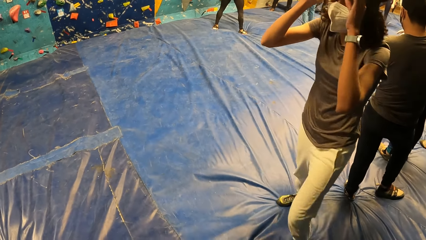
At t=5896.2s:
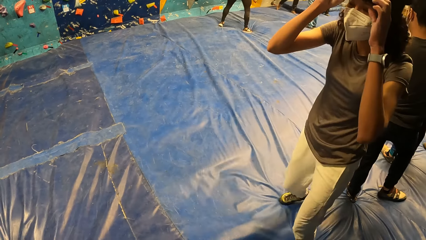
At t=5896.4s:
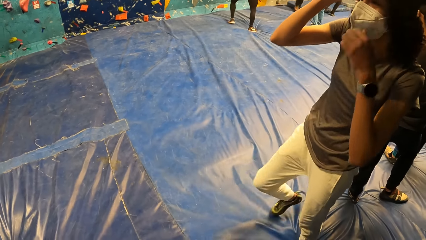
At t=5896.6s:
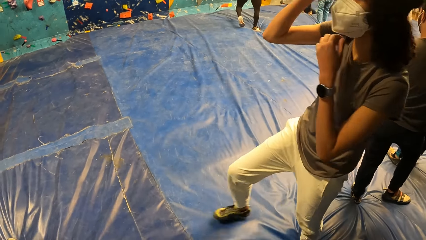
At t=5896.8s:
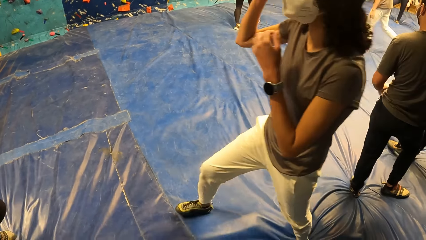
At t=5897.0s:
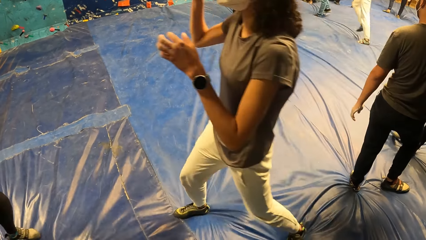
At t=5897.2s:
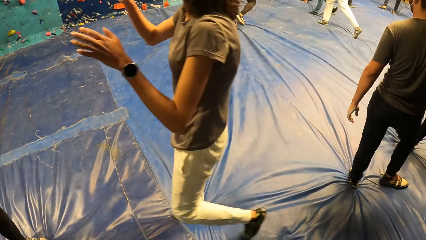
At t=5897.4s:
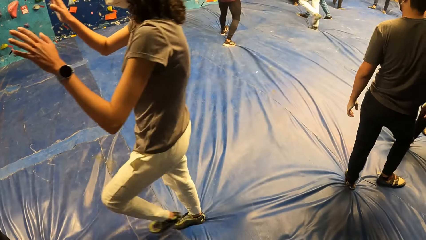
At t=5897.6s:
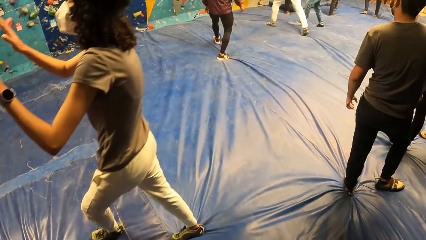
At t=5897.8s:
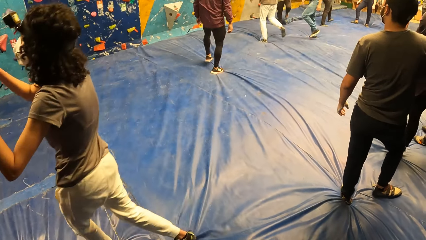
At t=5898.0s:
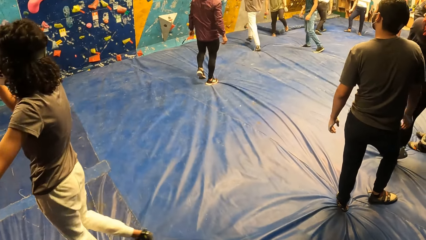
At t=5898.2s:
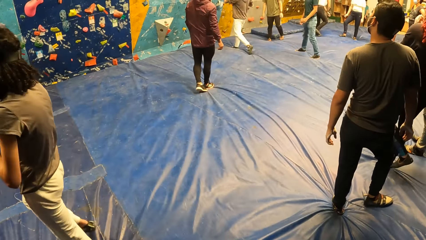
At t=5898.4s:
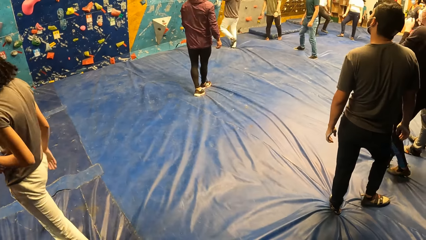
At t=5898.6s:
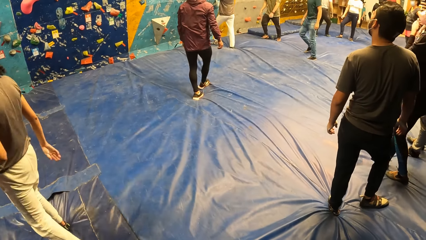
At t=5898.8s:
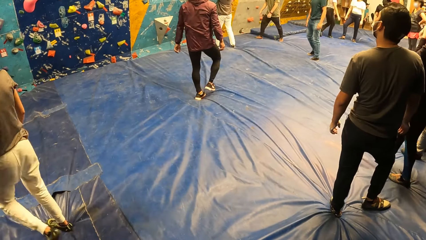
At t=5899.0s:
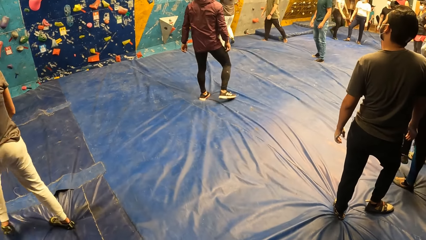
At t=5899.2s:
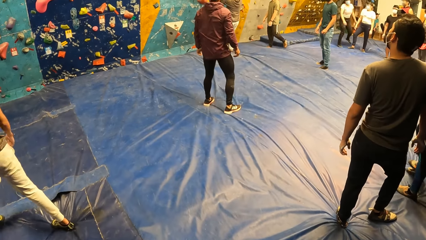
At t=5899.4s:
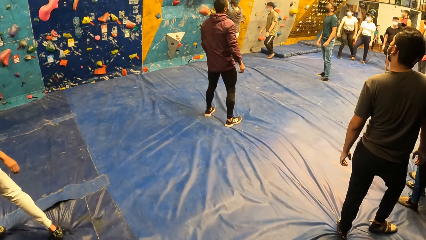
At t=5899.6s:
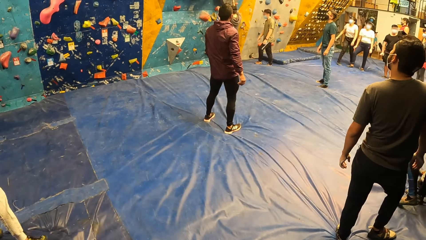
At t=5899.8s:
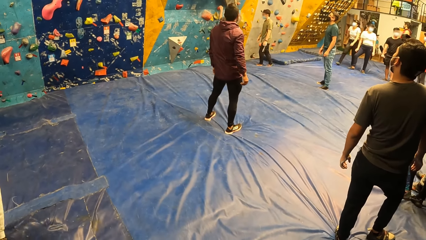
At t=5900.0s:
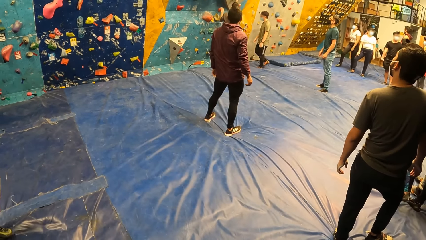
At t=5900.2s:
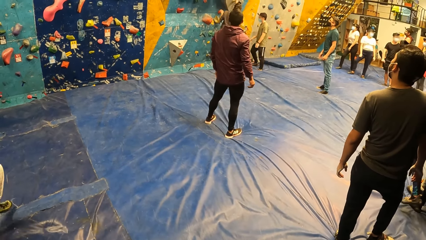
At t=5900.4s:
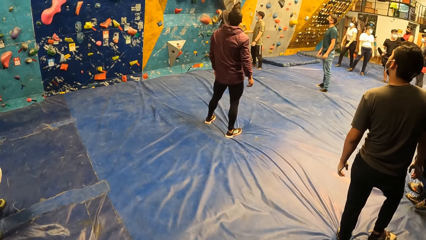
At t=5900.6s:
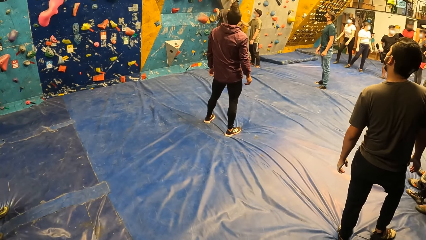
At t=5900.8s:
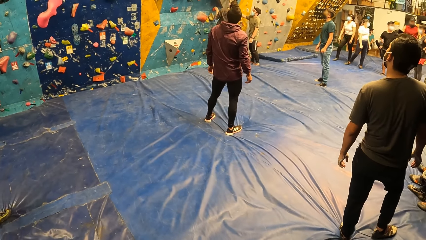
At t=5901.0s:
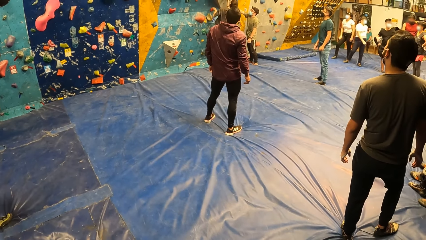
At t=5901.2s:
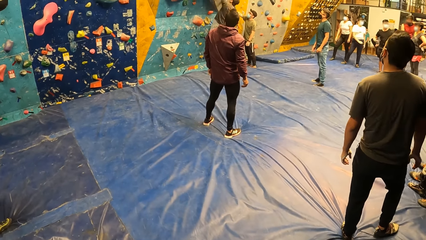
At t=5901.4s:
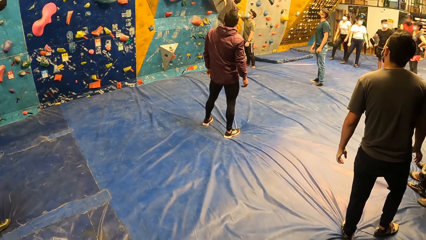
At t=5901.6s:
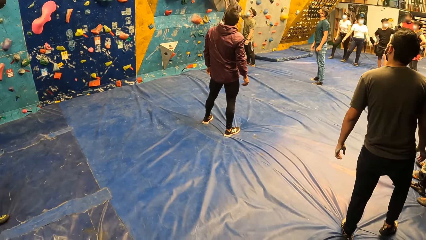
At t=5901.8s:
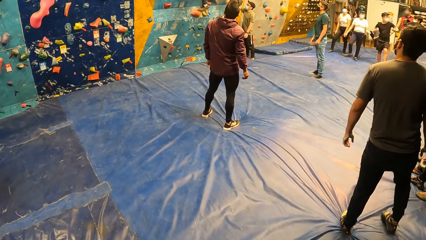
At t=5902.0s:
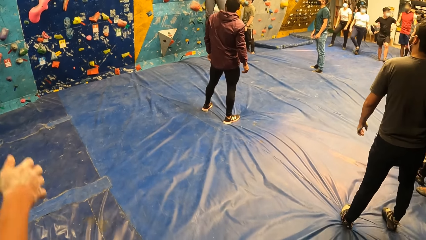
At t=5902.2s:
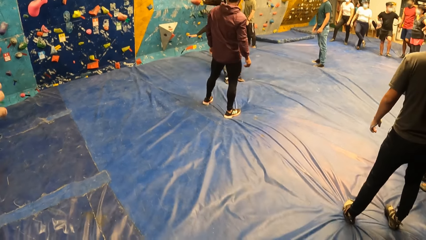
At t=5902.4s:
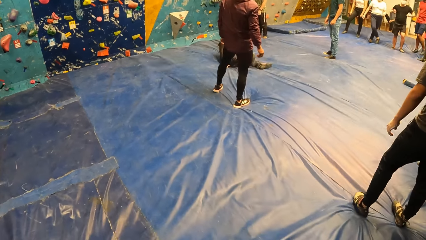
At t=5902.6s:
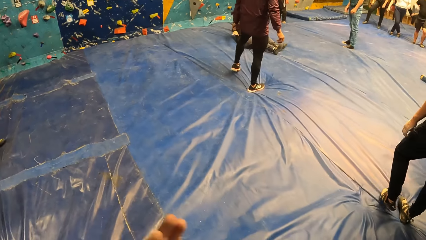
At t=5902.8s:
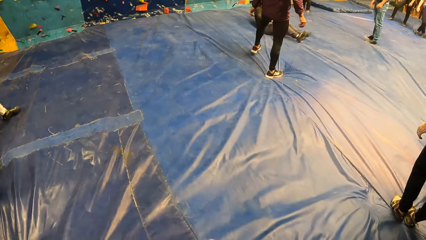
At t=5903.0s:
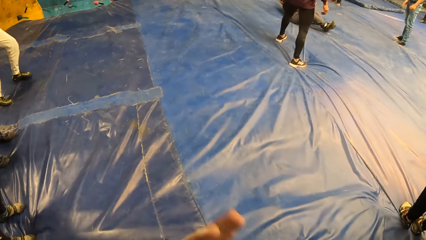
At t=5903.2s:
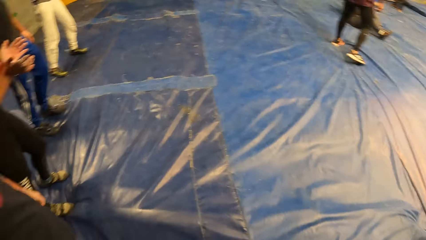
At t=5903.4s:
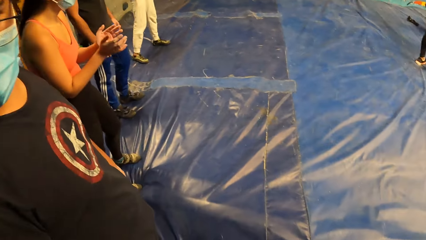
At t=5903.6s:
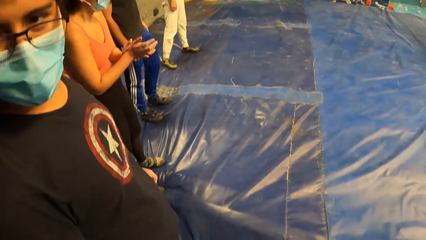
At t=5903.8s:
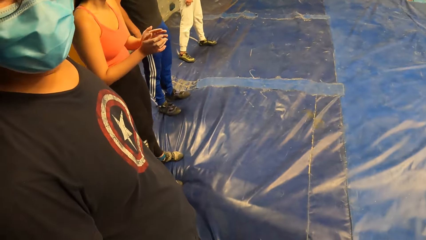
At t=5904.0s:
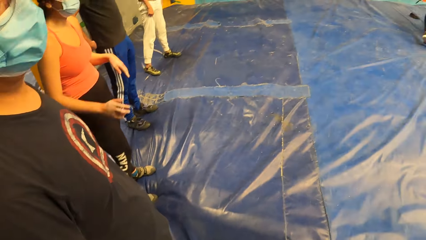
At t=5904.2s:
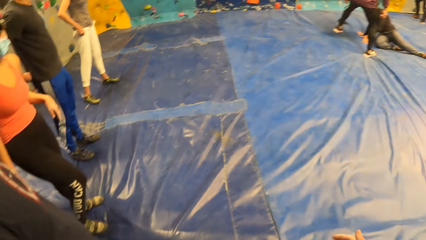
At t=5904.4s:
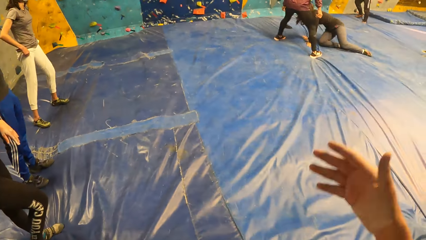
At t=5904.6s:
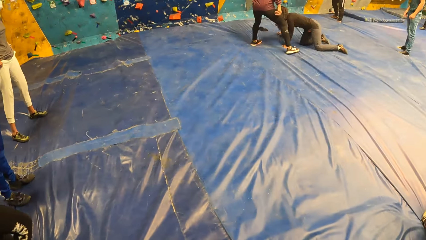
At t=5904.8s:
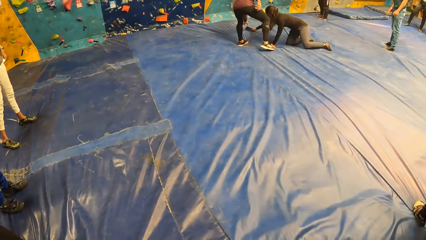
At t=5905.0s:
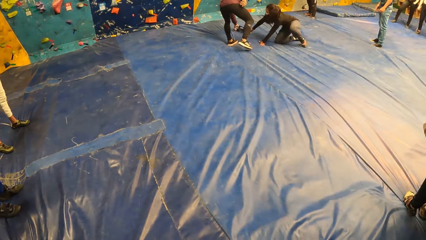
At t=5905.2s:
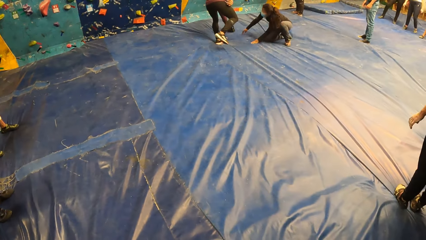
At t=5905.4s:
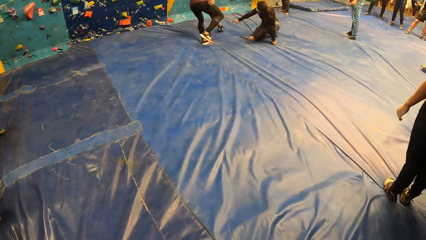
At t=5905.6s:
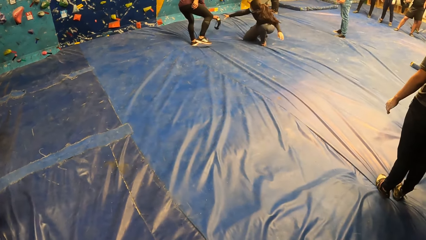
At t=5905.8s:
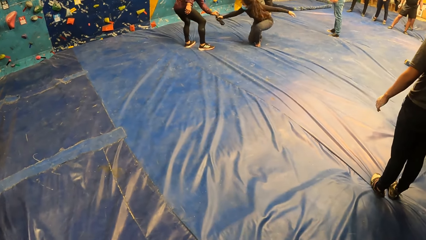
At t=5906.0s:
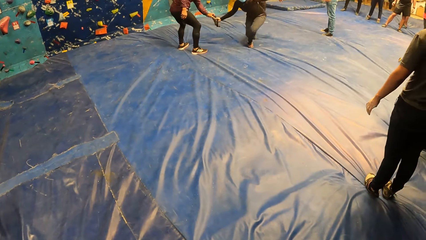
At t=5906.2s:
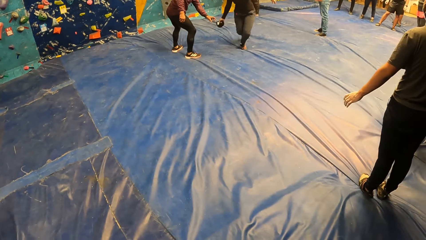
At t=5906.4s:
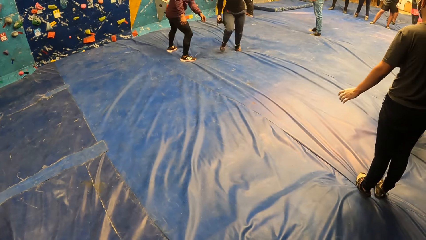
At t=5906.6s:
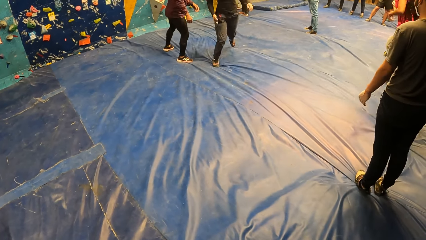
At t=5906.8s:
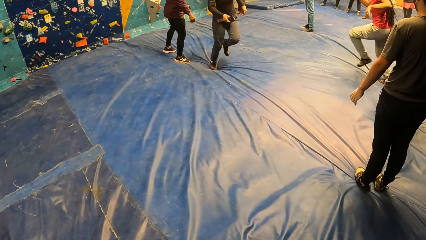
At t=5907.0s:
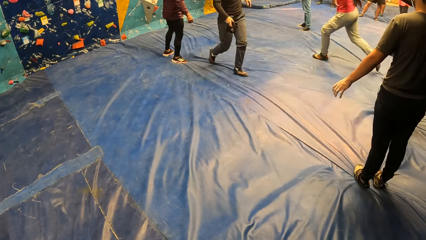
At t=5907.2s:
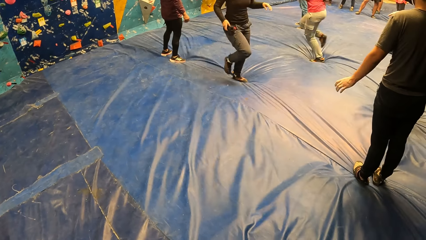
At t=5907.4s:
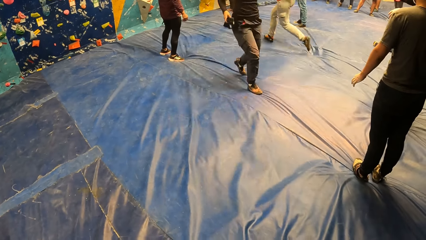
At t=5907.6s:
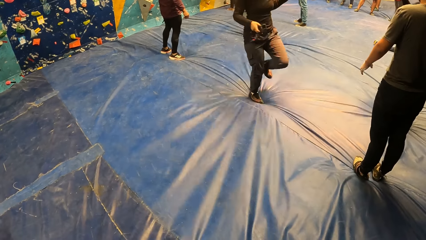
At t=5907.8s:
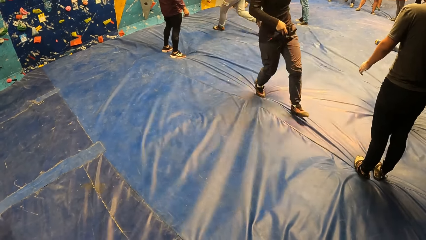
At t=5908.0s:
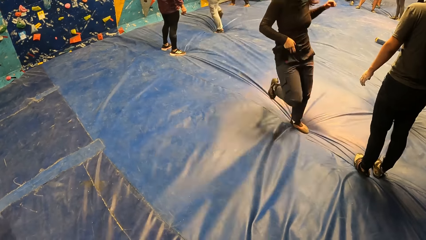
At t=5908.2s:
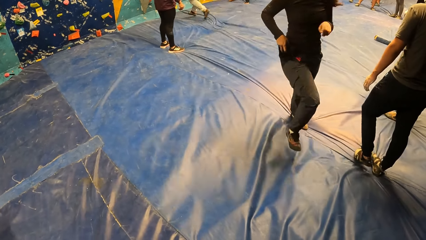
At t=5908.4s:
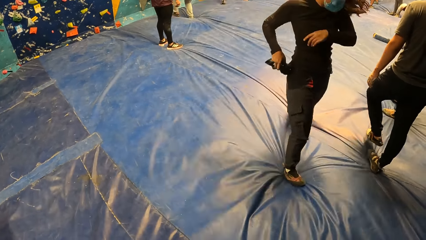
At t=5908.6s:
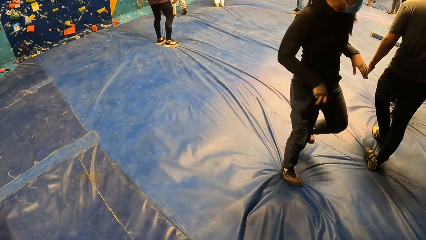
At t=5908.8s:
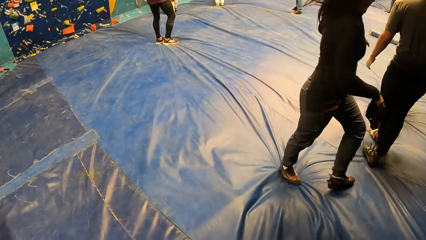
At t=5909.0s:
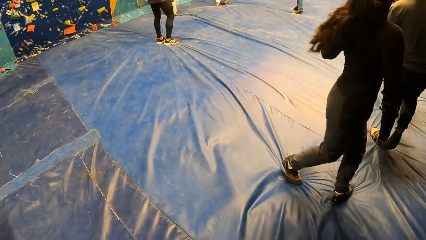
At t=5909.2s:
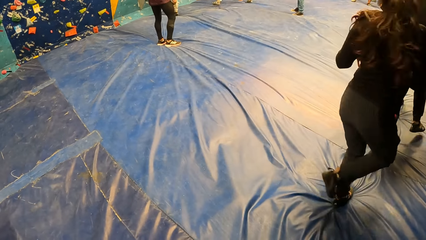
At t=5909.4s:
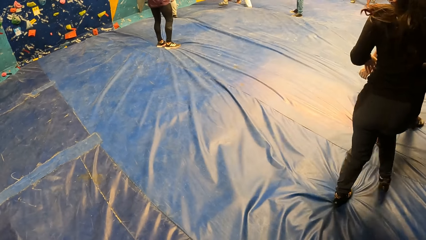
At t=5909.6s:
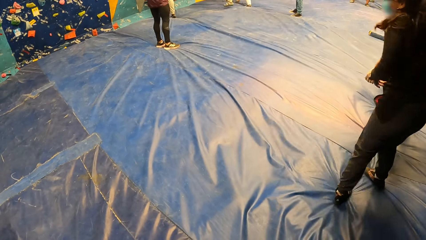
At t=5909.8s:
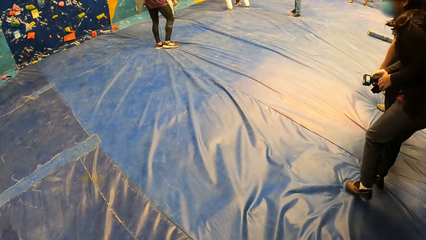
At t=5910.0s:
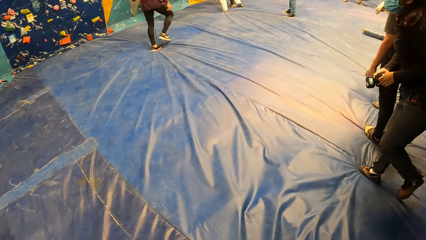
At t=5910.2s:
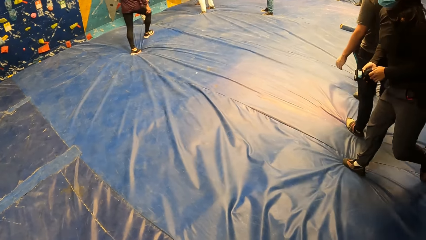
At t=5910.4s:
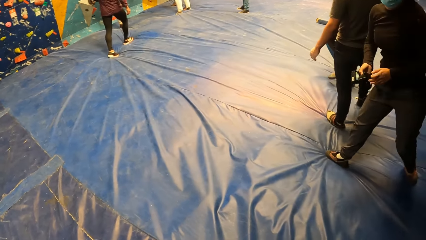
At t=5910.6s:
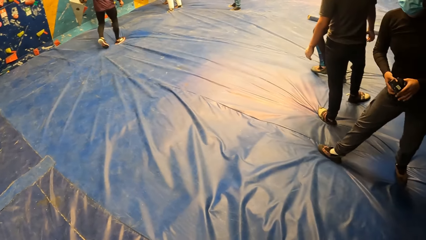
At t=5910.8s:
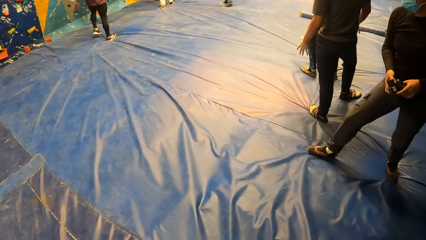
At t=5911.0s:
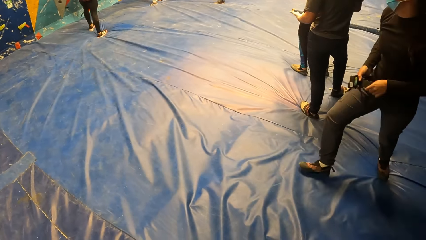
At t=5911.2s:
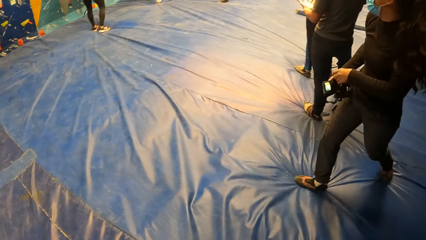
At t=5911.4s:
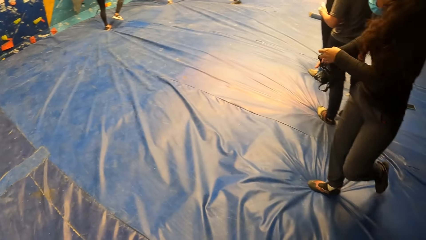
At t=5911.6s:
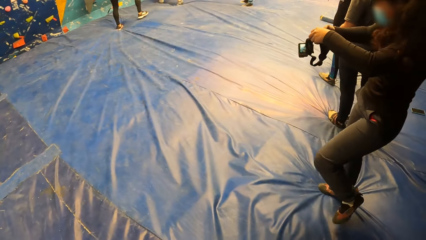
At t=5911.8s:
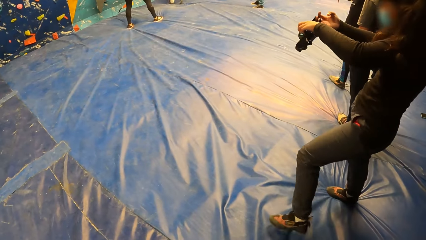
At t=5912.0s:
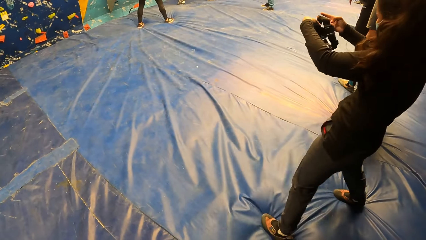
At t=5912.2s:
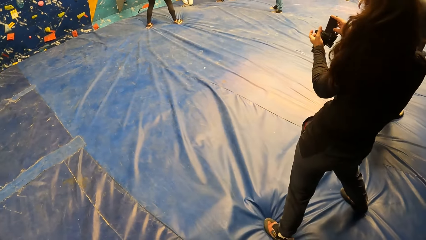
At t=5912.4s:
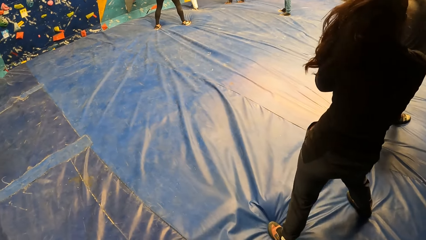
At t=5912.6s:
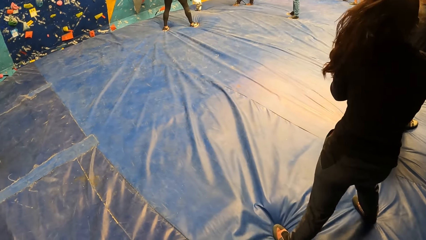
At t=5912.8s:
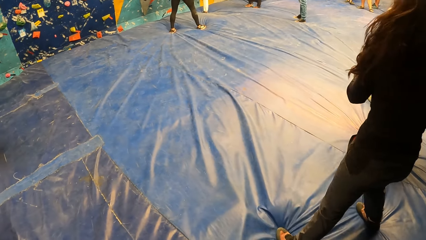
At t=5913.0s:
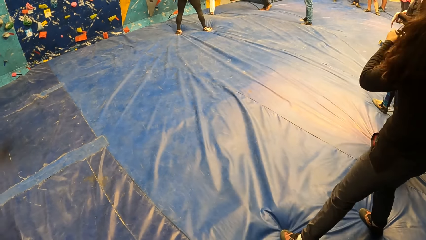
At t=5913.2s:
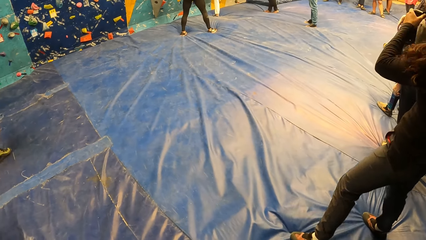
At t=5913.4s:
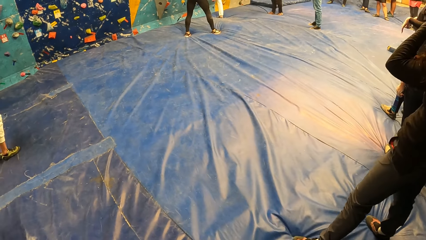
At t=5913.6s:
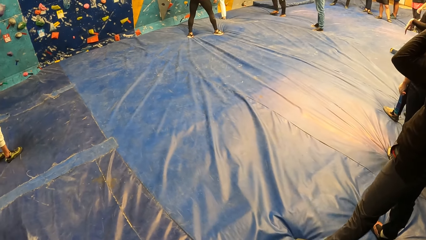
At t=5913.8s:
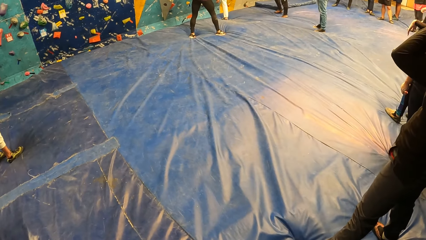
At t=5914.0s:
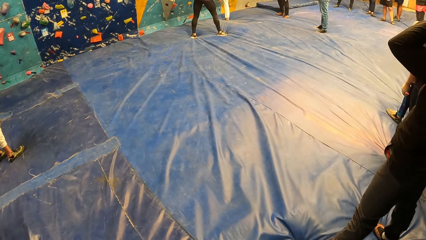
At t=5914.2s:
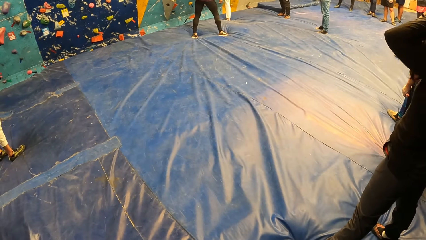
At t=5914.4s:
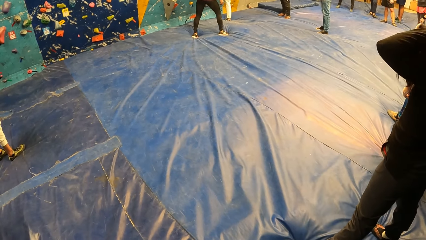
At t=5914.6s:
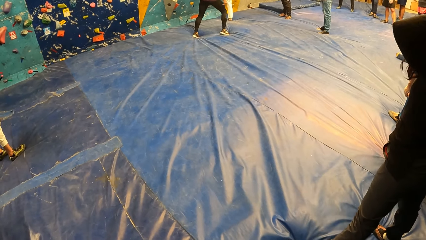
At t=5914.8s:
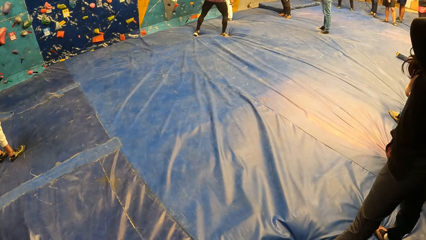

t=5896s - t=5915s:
A man walks towards the wall and climbs the wall. A woman jumps down. The camera wearer looks at the colleagues. The woman stands from the floor. Another man hands the woman a camera band. Another woman runs to the wall. The first woman adjusts the camera band.
